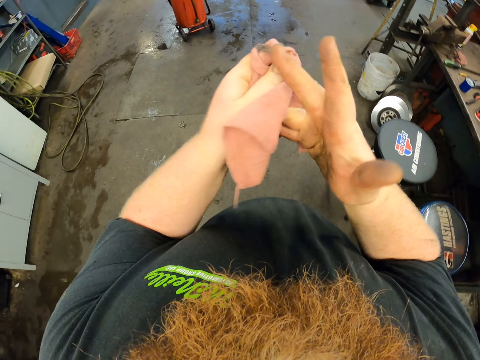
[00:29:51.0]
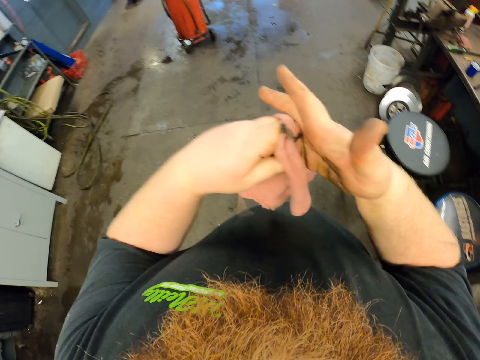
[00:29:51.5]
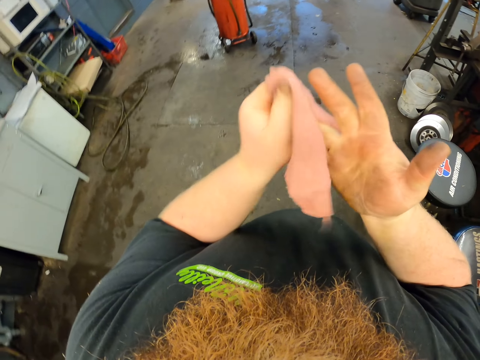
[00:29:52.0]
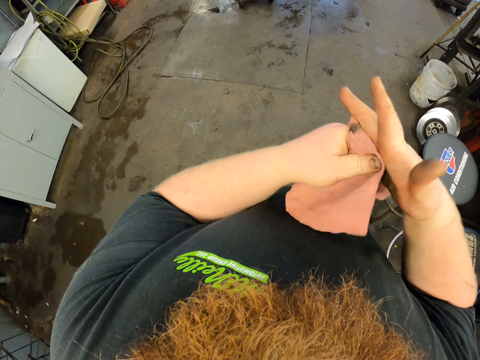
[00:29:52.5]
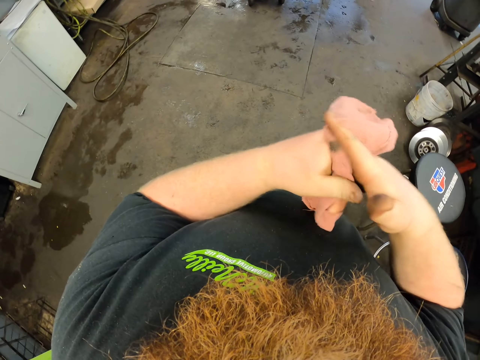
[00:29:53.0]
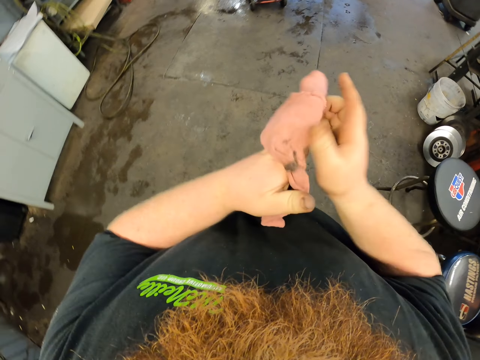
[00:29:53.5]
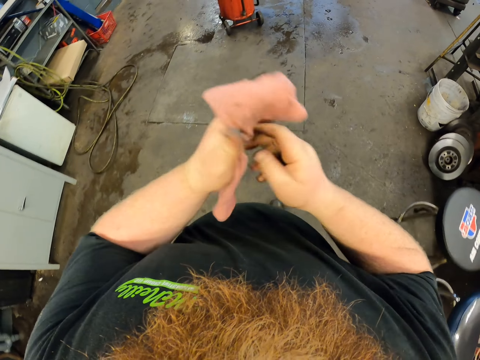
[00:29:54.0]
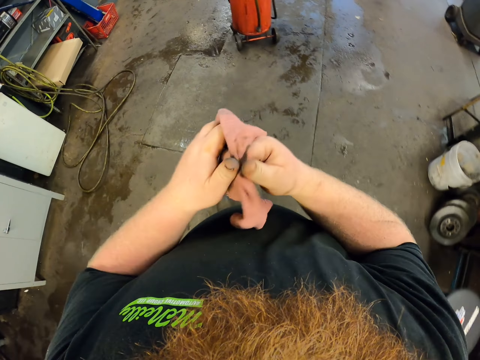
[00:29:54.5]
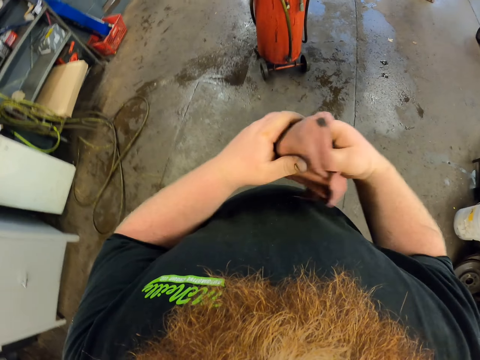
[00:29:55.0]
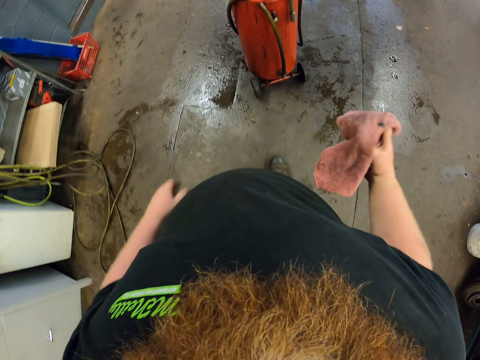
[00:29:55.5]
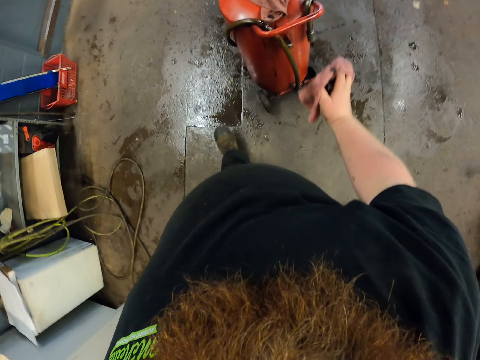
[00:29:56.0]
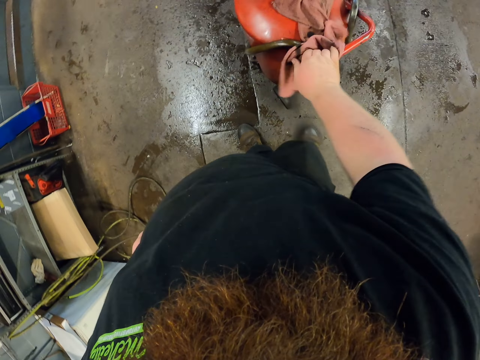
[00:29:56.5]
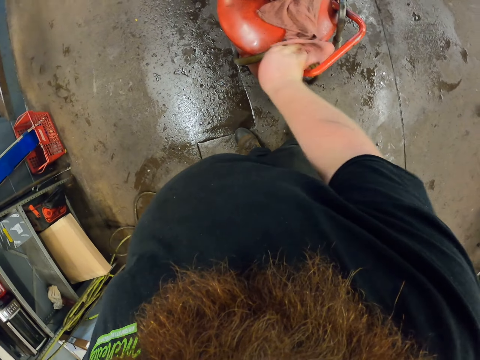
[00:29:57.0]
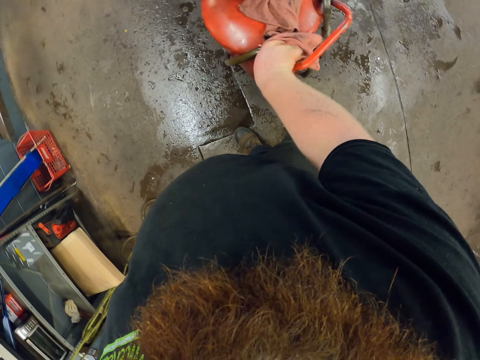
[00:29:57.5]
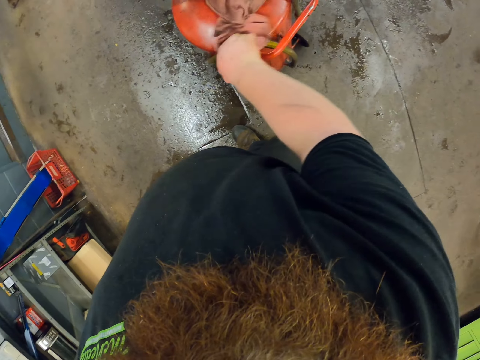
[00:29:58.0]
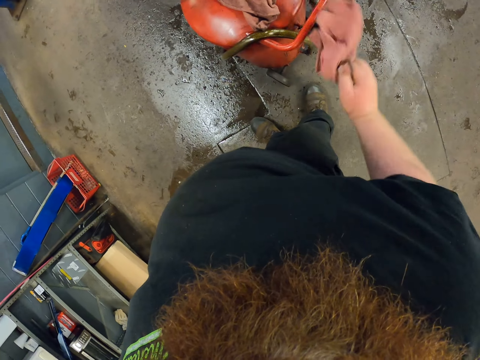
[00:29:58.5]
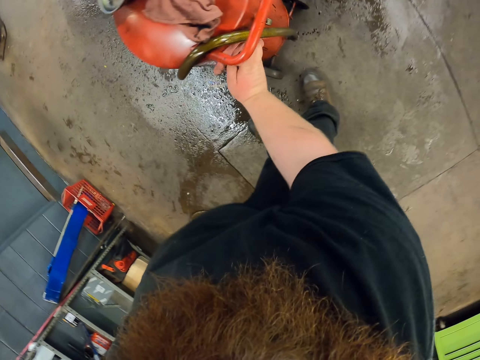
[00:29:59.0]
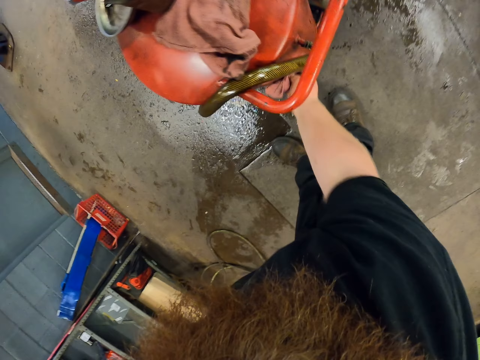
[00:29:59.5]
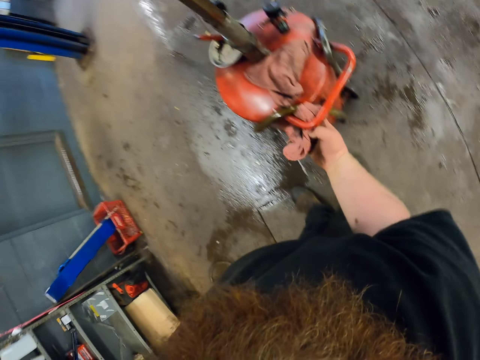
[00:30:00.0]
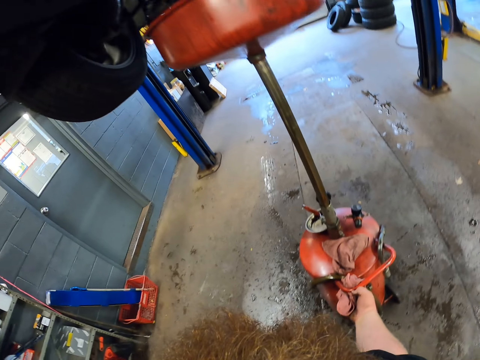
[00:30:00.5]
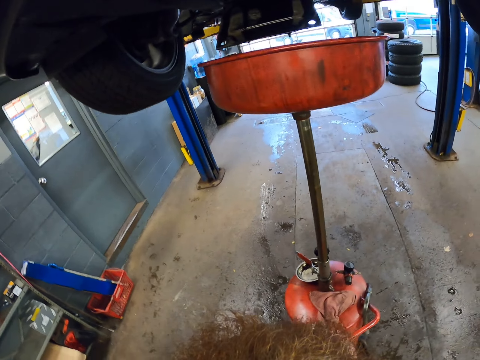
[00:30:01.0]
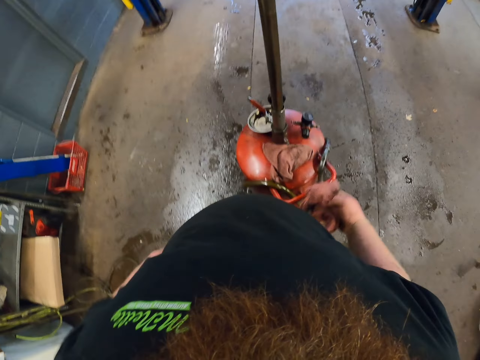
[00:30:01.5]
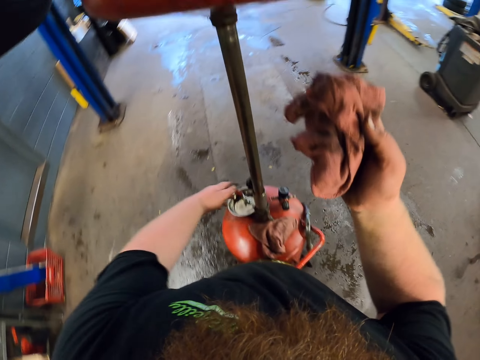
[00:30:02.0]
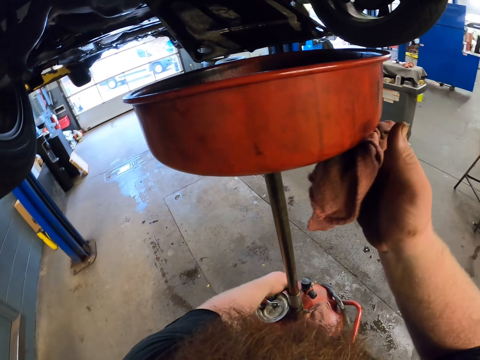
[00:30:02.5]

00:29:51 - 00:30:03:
The camera wearer moves around. They wipe the basin stand.

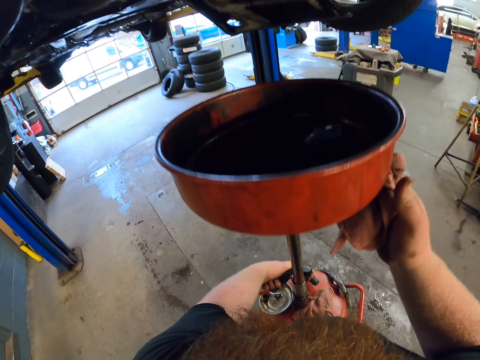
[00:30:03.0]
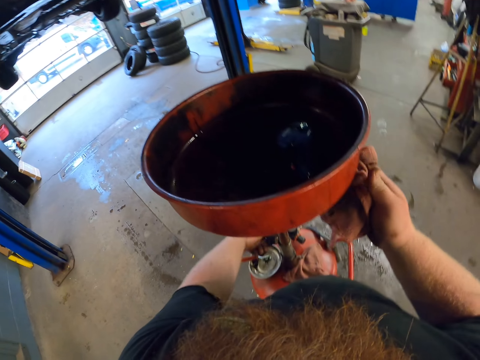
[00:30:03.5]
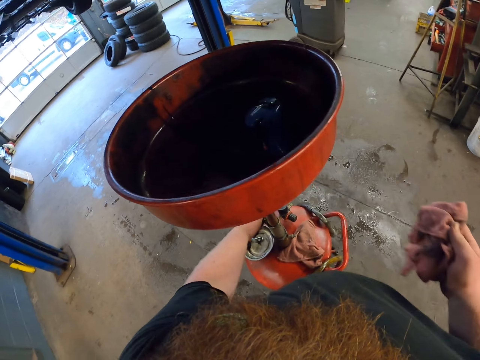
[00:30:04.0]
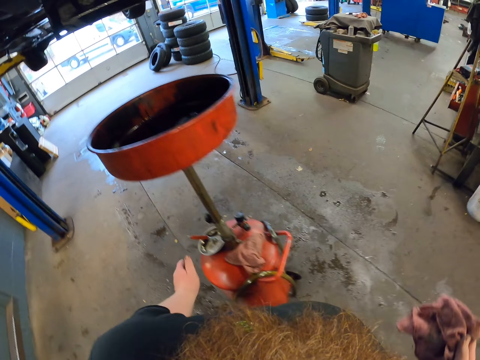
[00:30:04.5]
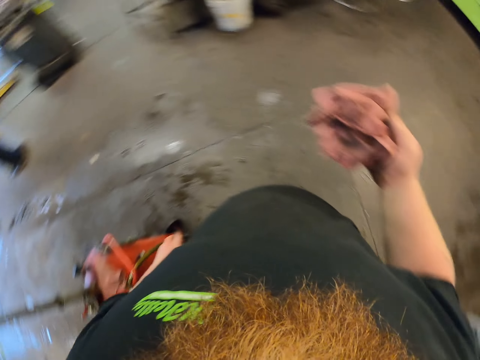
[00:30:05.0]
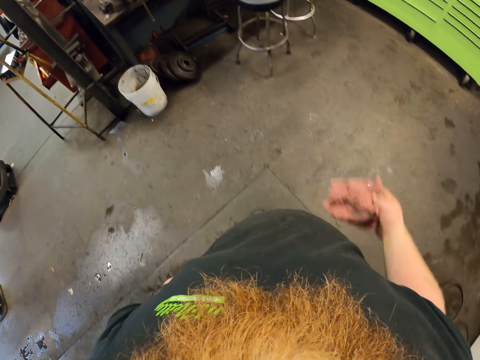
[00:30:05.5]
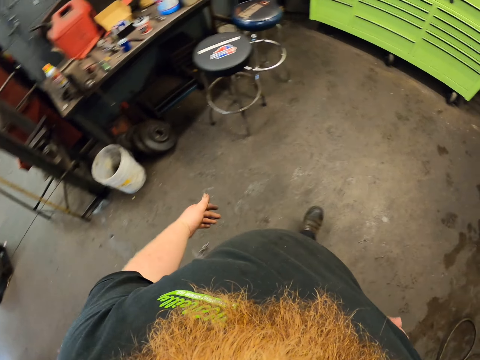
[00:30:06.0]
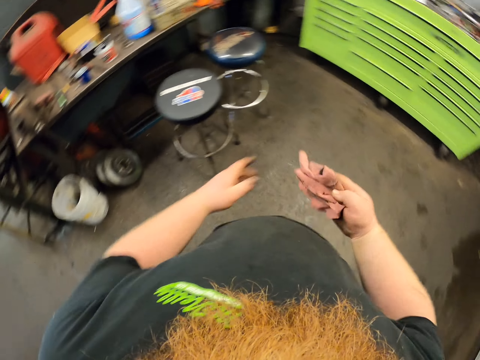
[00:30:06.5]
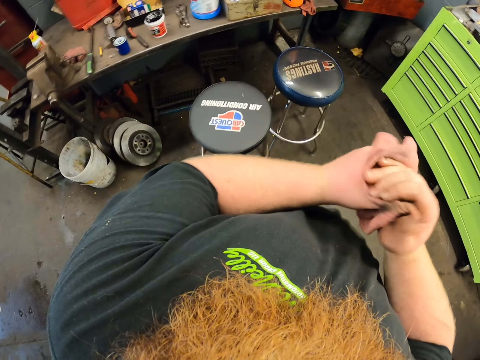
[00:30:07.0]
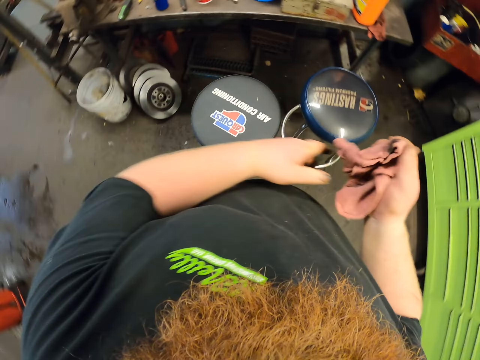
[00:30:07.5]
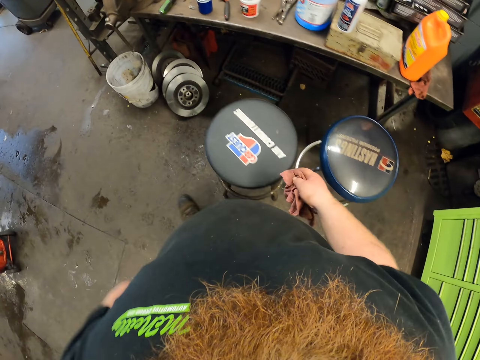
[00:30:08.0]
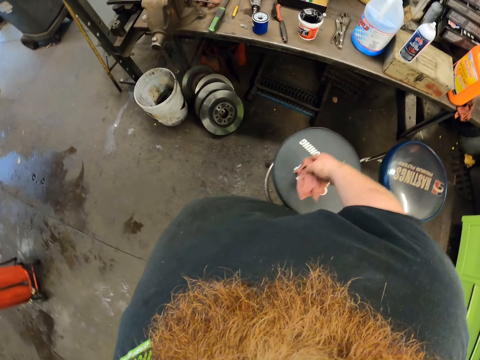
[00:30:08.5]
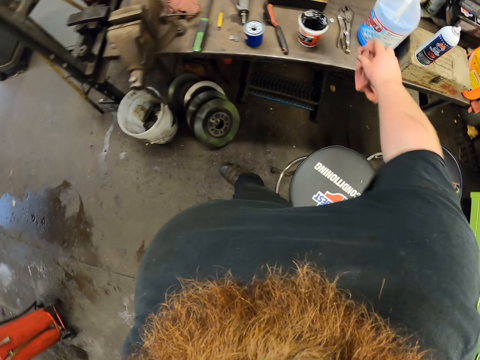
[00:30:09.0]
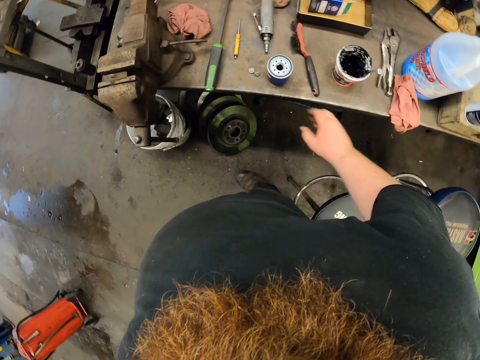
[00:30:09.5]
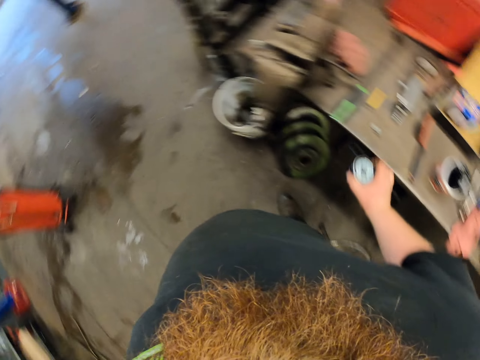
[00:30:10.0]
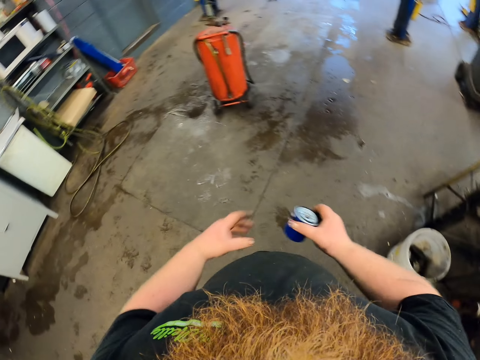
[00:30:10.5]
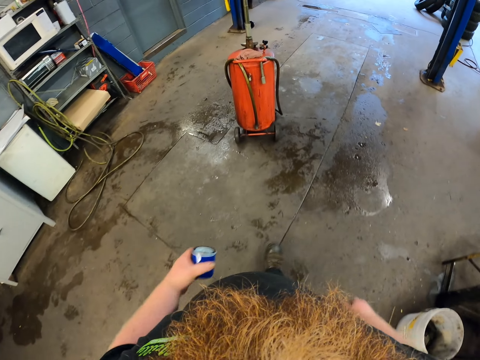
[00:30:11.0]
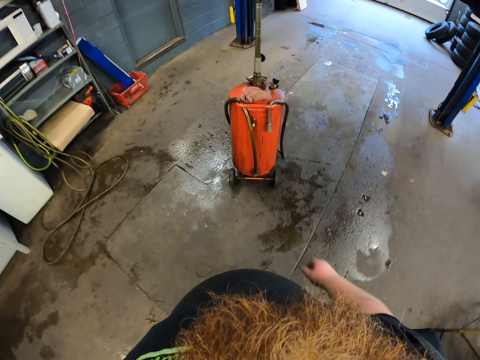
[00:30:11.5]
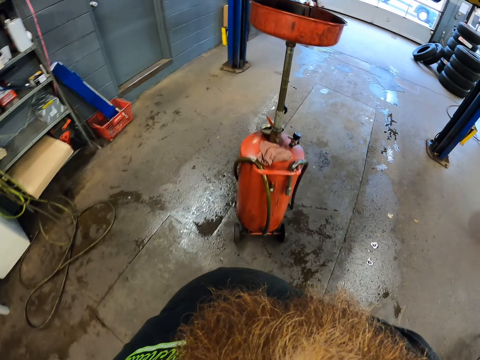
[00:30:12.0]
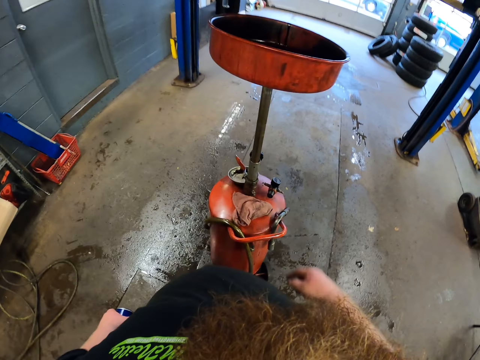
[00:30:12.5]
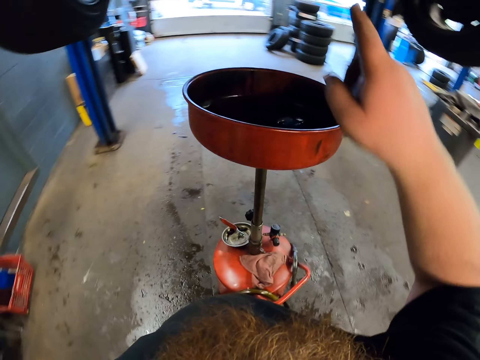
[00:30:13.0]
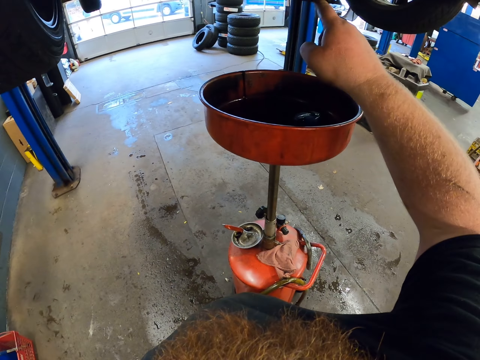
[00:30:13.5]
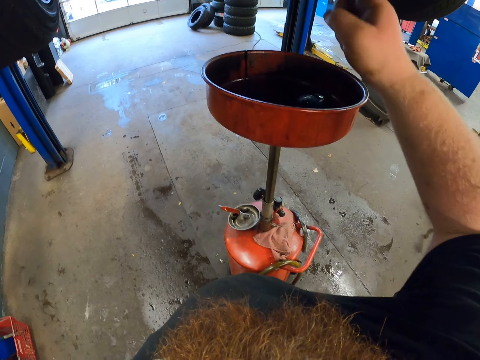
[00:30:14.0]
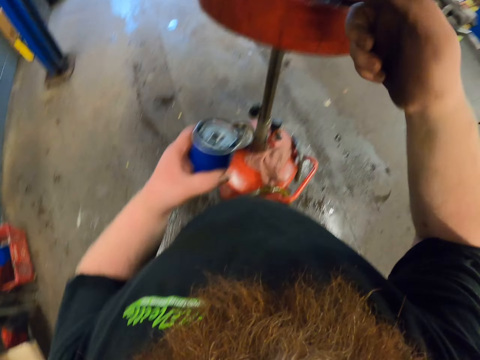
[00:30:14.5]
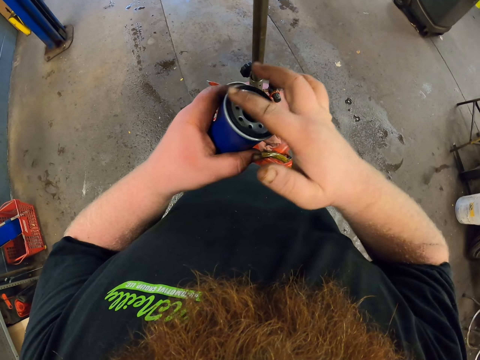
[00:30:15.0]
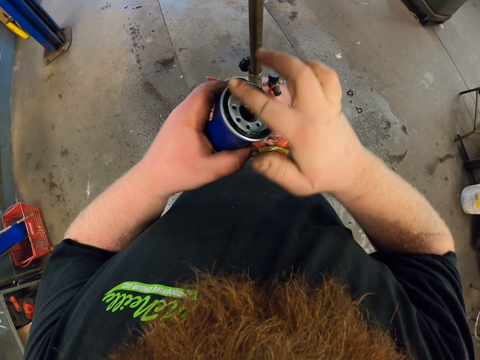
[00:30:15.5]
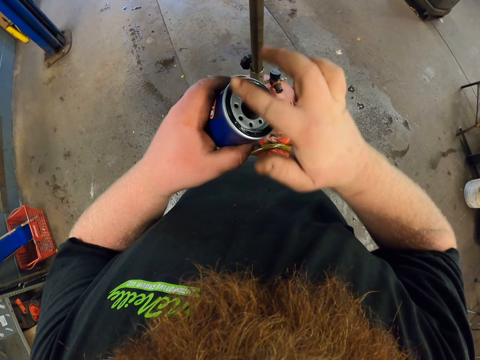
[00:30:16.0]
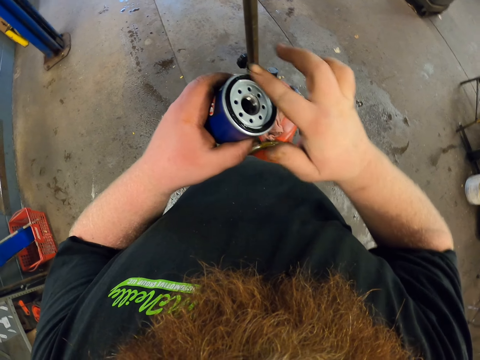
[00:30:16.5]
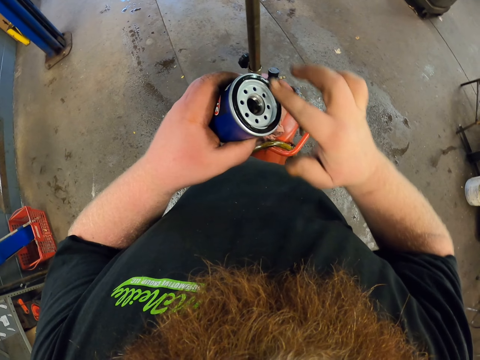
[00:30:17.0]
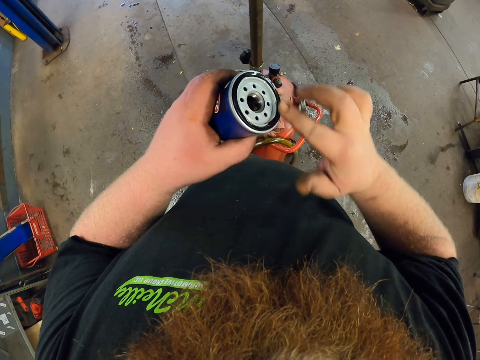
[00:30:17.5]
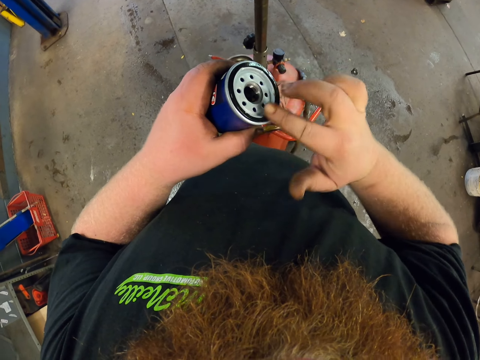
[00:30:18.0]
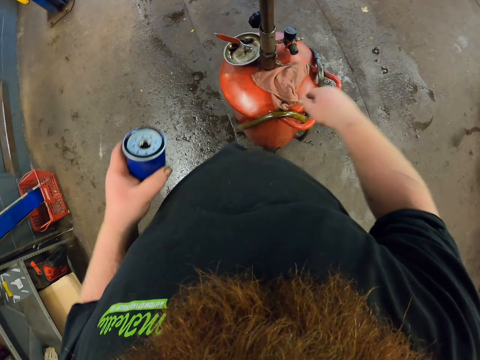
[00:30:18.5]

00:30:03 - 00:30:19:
The camera wearer adjusts the basin stand. They lower the oil pan. They walk around the garage. They wipe the hand. They put down the hand. They put the cloth on the counter. They take a can or oil filter. They exchange the oil filter in the left hand. They walk around the garage. They touch the car spare part. They raise the hand. They apply oil on the oil filter.
